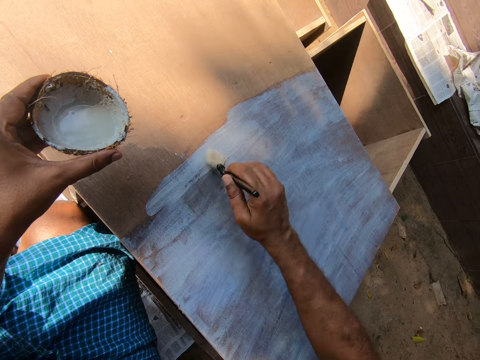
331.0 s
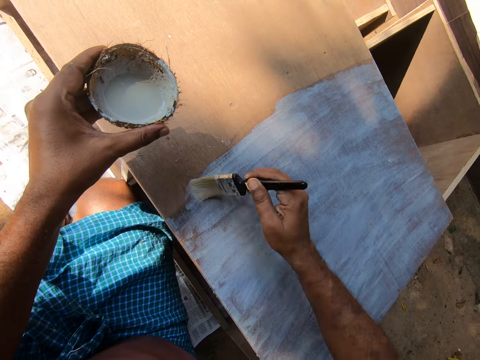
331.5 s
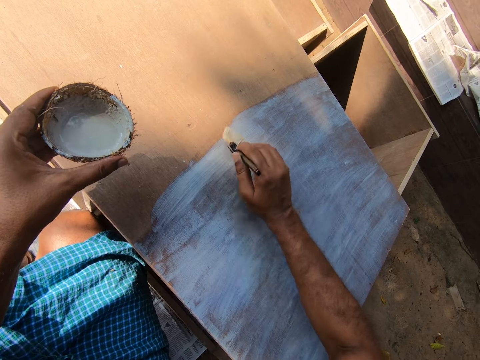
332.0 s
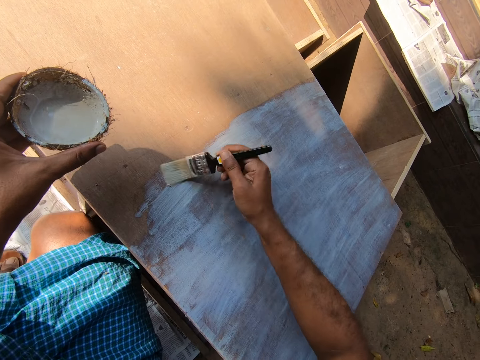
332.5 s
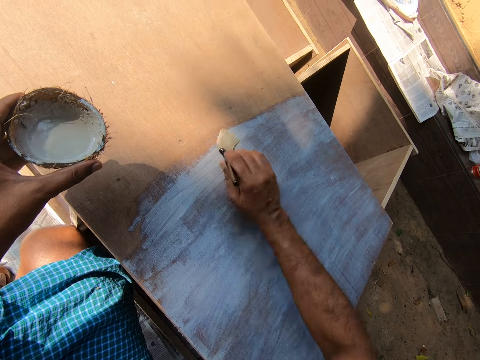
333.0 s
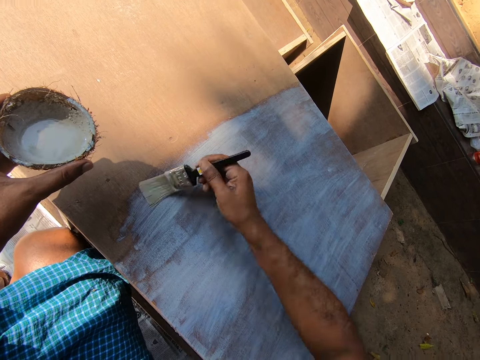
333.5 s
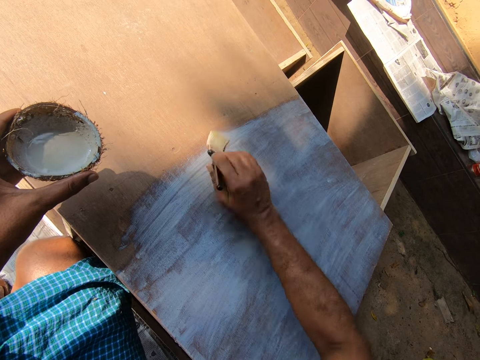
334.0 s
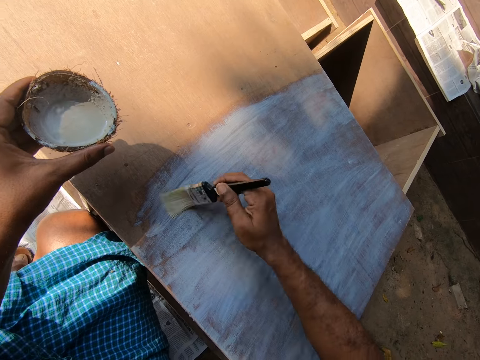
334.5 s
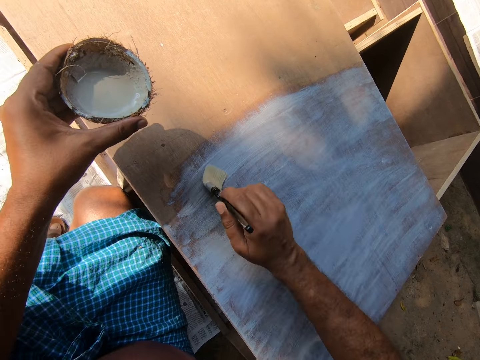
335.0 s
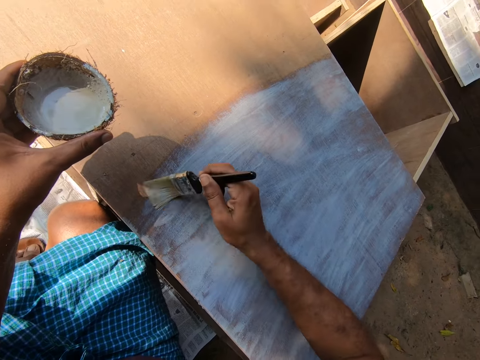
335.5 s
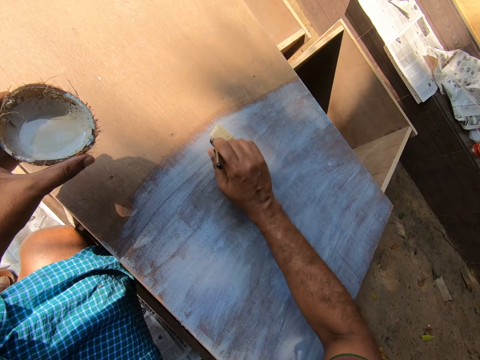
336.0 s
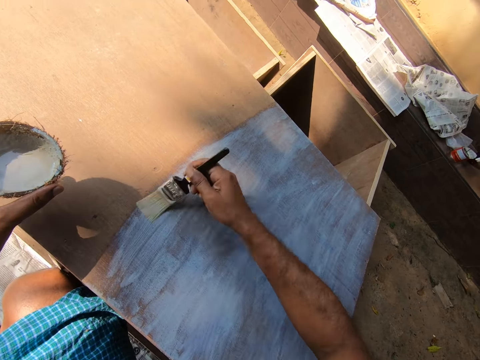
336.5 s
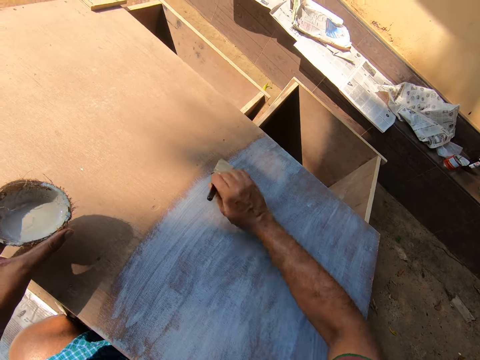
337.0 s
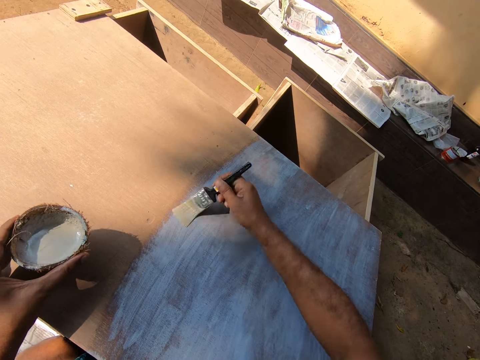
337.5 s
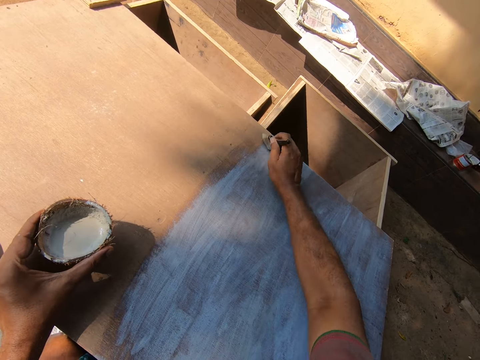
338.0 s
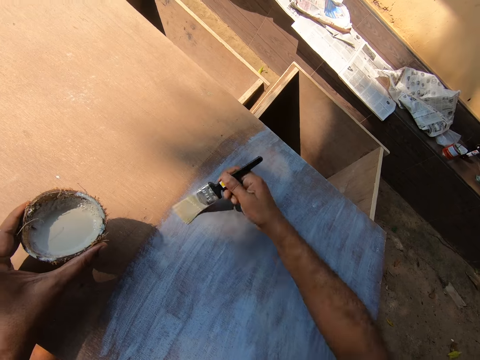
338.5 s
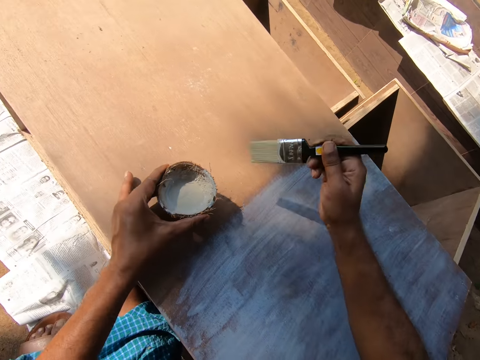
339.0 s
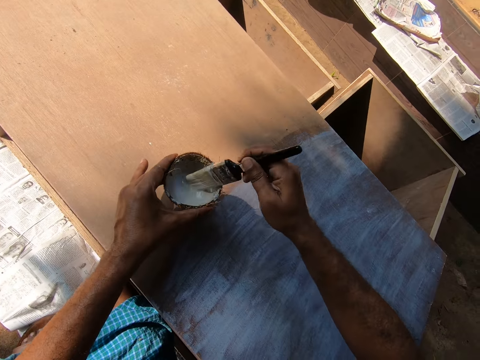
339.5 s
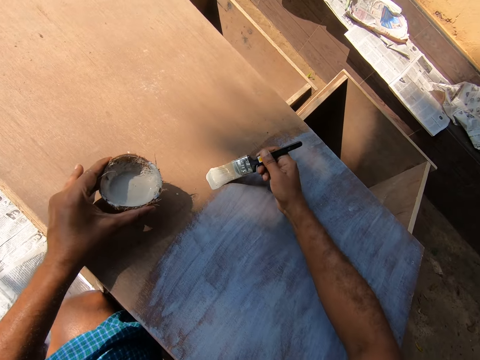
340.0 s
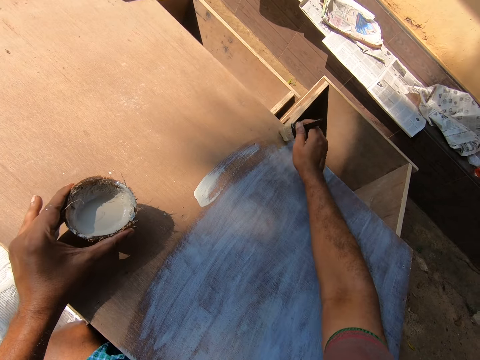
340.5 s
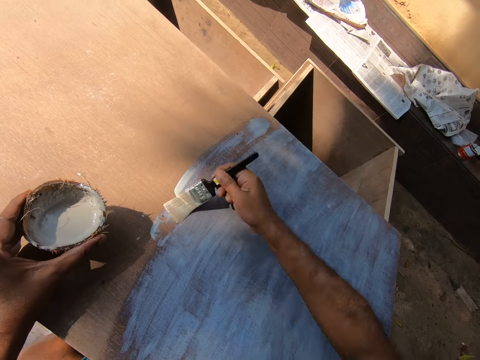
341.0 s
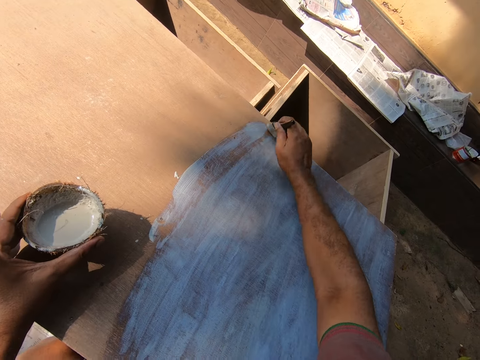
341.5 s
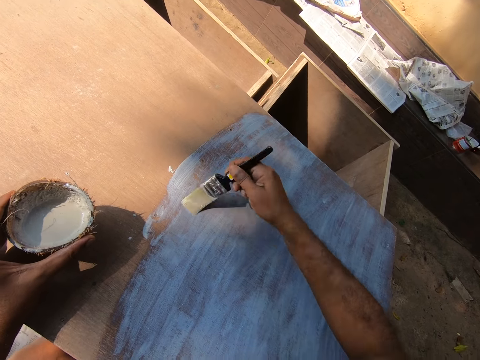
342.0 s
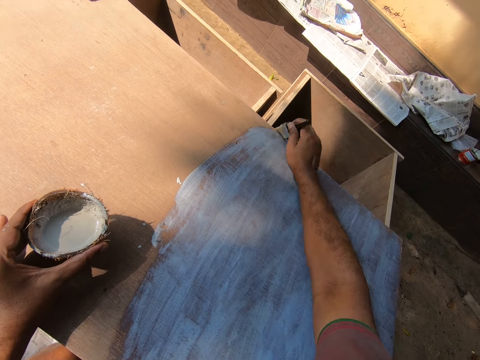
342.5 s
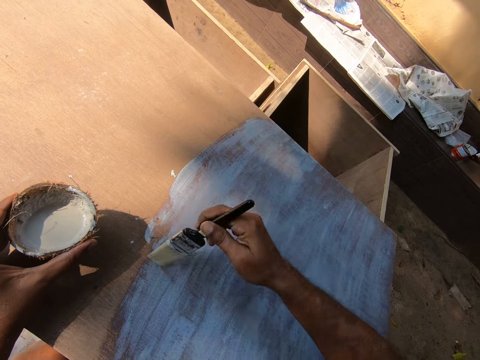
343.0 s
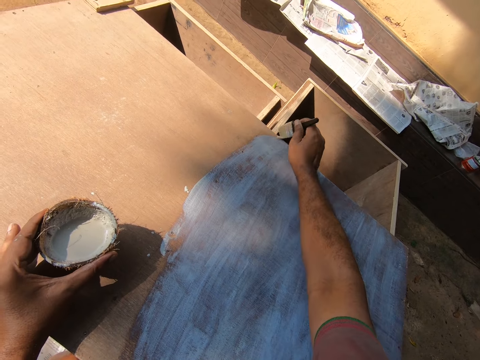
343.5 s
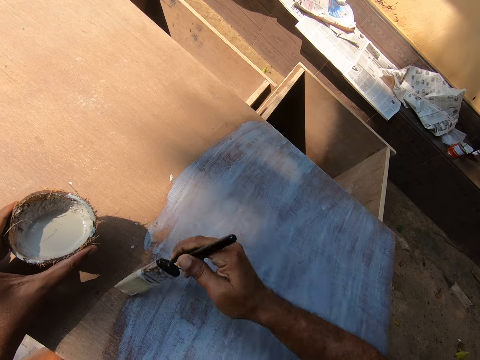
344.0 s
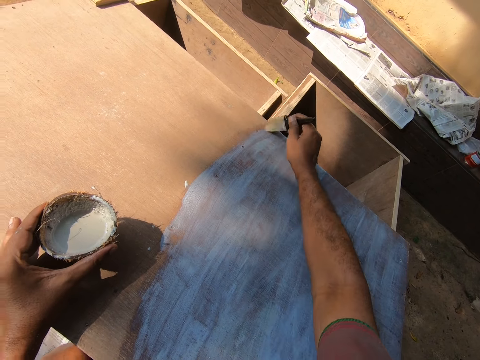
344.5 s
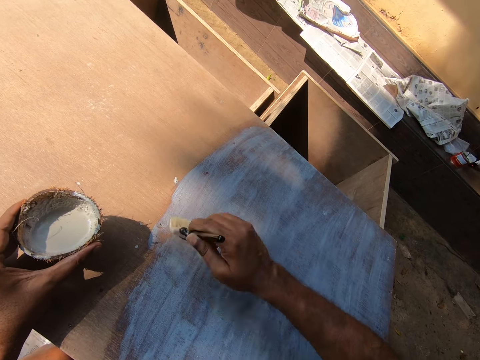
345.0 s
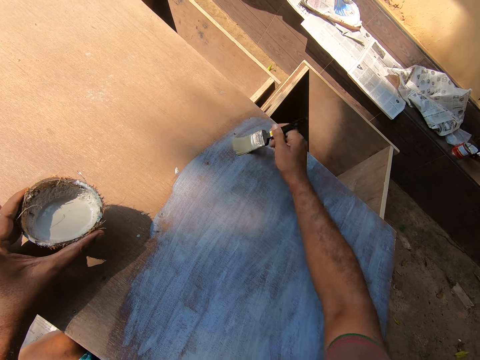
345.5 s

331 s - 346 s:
The camera wearer dips the paint brush in the paint. They paint the topmost part of the drawer with the paint brush.

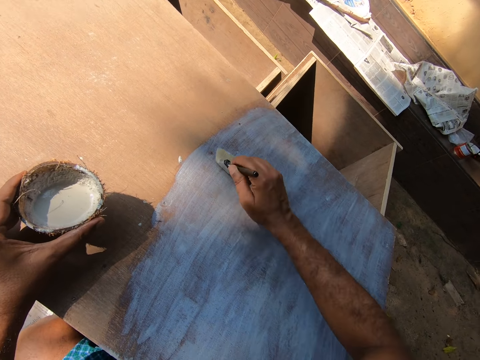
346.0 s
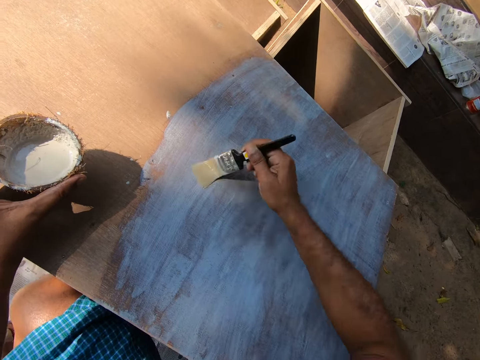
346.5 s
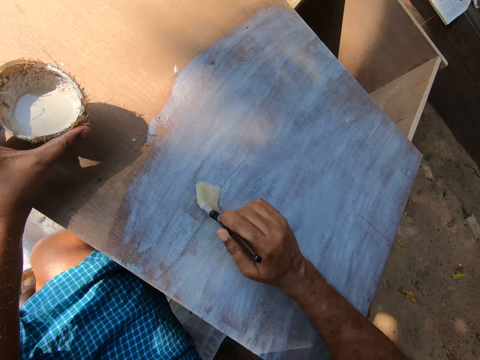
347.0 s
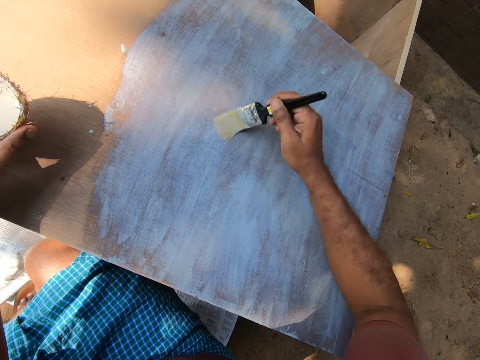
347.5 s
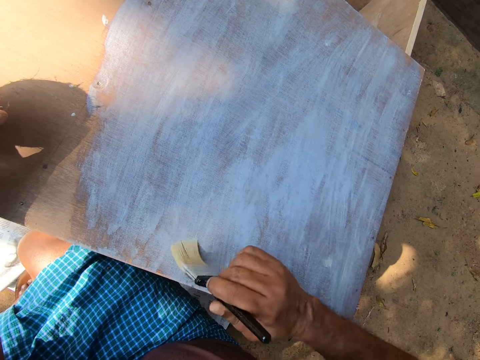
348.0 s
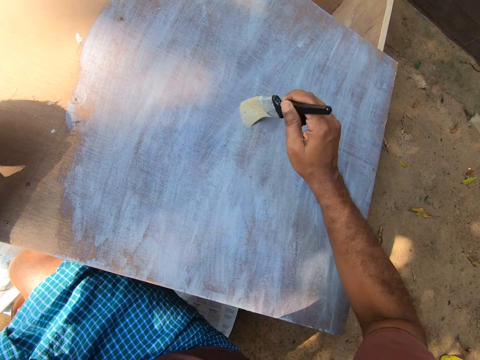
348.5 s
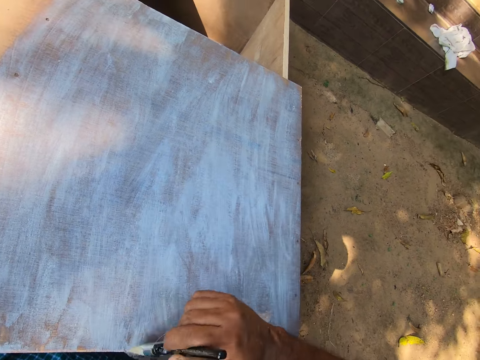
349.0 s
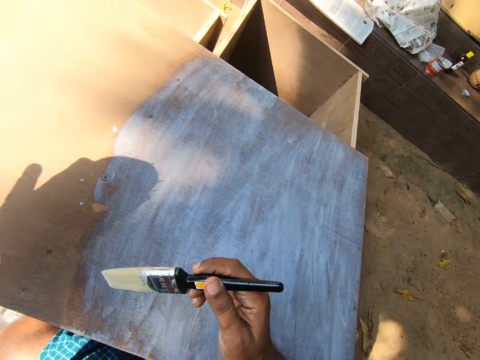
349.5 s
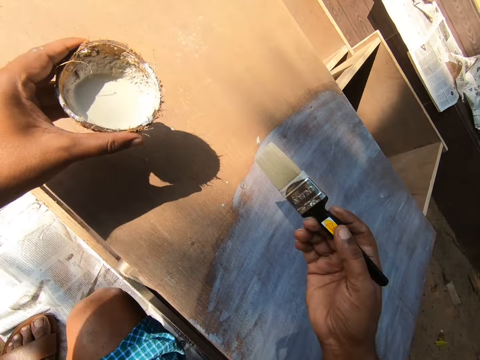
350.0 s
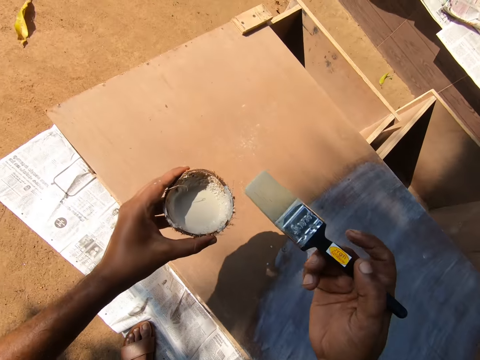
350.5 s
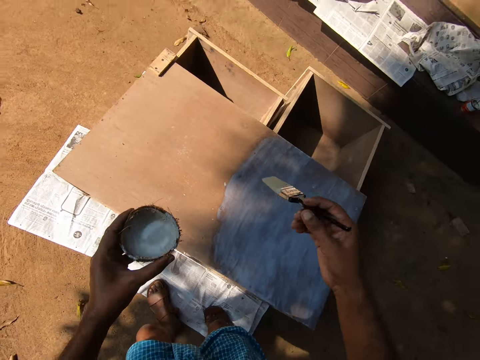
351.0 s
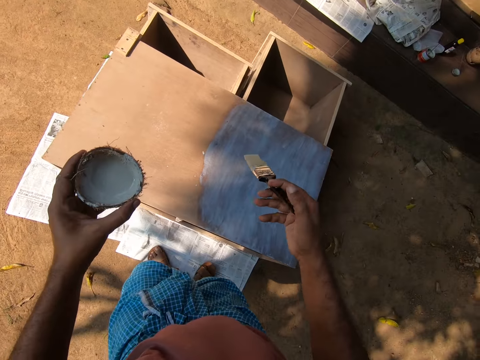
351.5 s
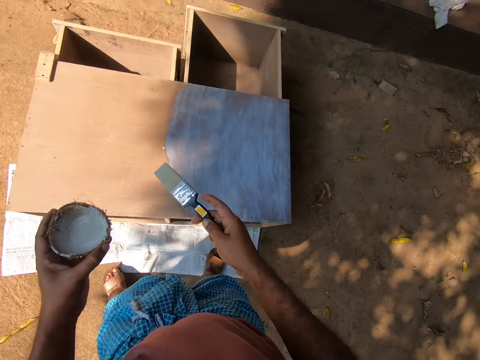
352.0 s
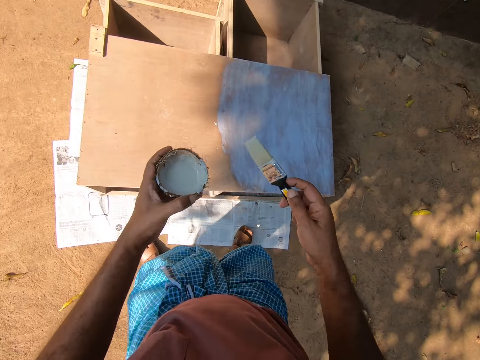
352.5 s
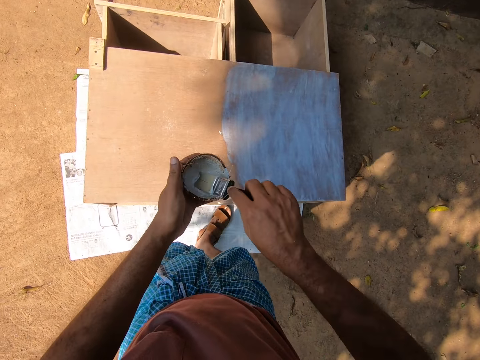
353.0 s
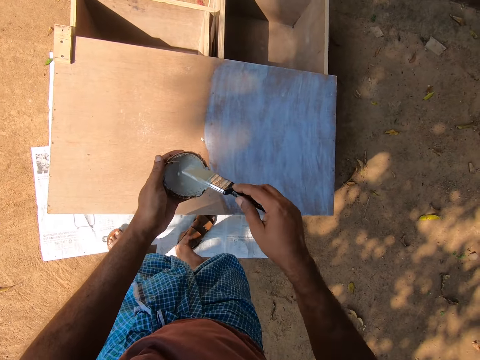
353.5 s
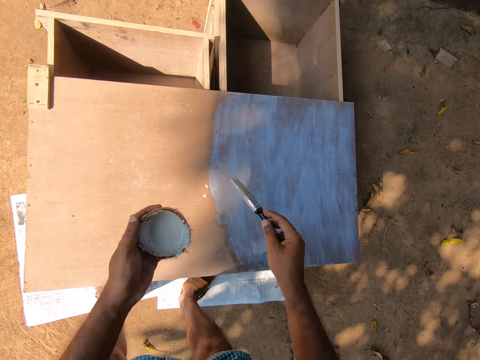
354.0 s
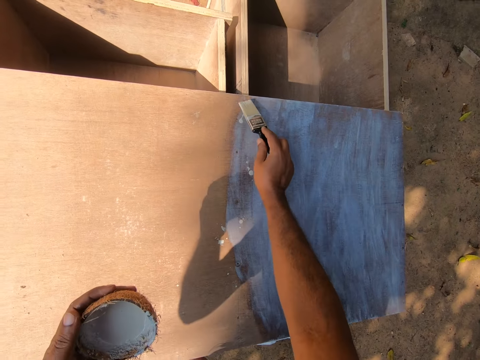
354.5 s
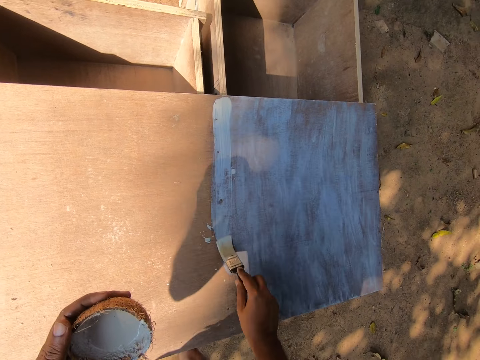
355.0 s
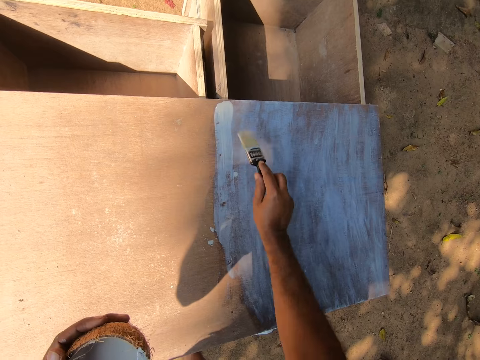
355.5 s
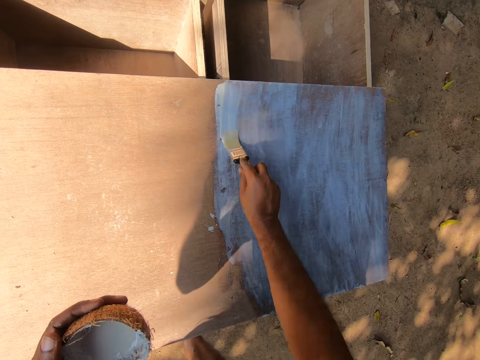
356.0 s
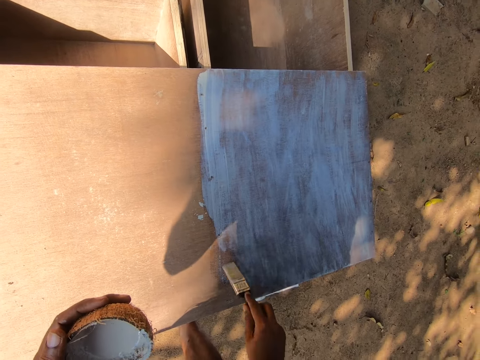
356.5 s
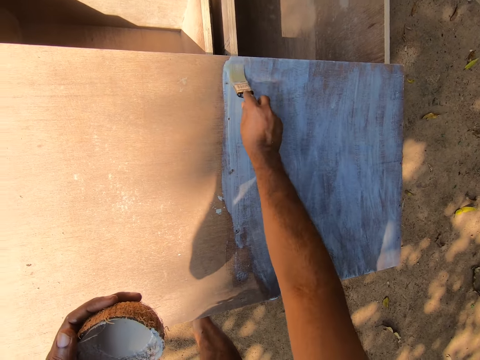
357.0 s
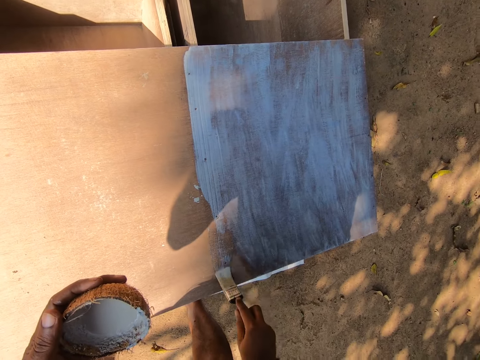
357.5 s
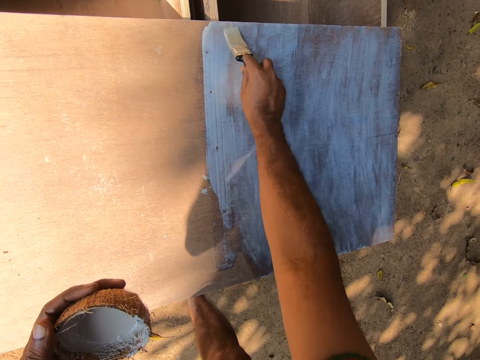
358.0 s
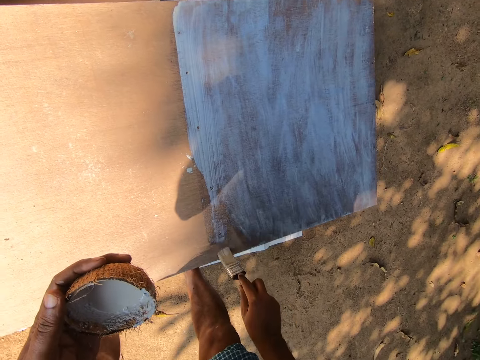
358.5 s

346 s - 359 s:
The camera wearer stands up. He moves towards his left side. He dips the paint brush in the paint. He bends towards the drawers. He paints the topmost part of the drawer with the paint brush.
